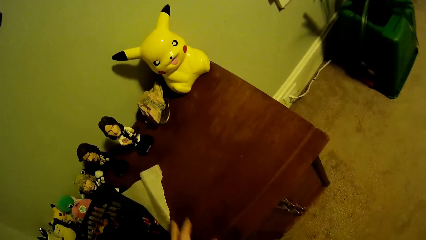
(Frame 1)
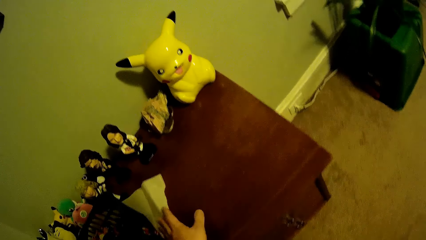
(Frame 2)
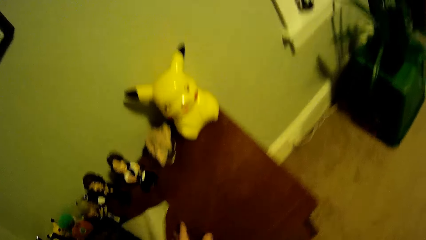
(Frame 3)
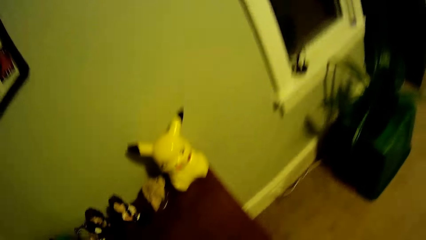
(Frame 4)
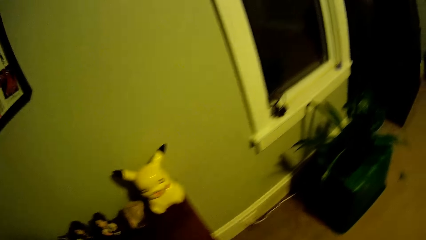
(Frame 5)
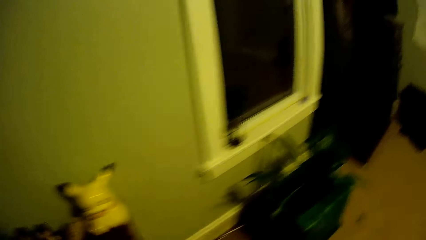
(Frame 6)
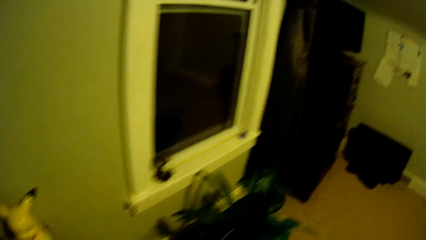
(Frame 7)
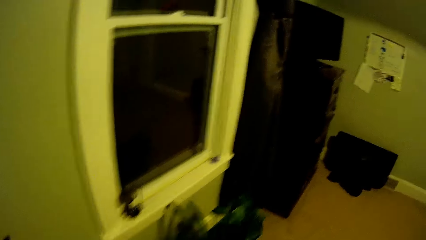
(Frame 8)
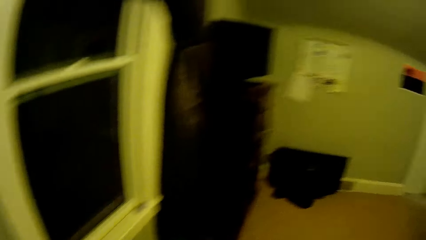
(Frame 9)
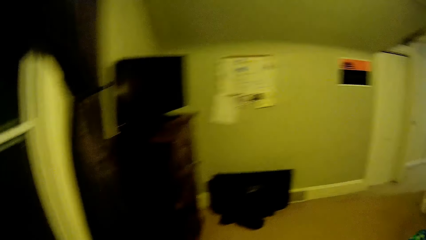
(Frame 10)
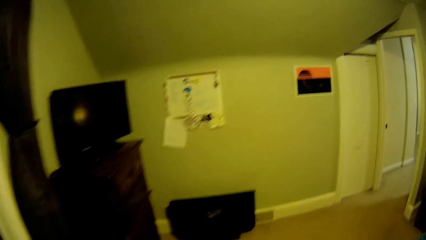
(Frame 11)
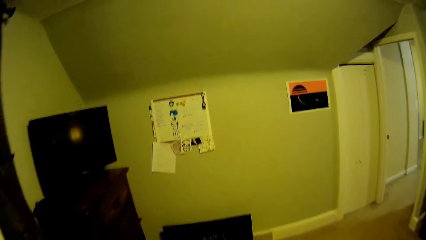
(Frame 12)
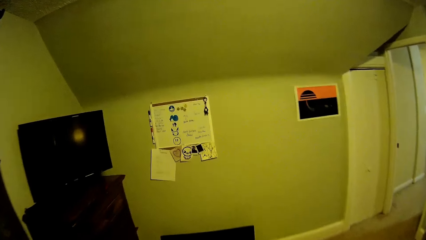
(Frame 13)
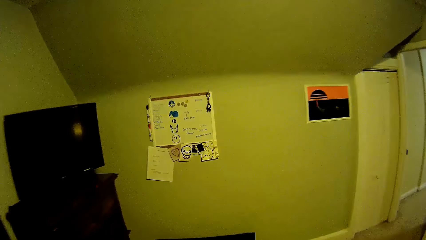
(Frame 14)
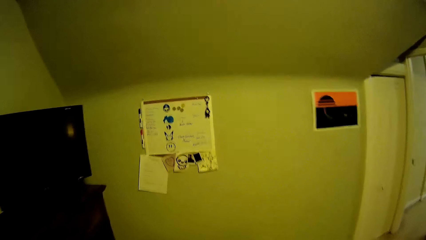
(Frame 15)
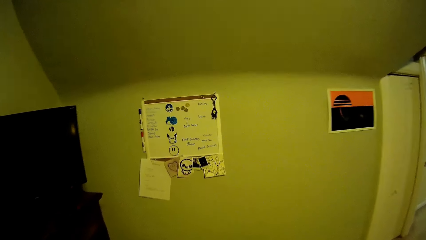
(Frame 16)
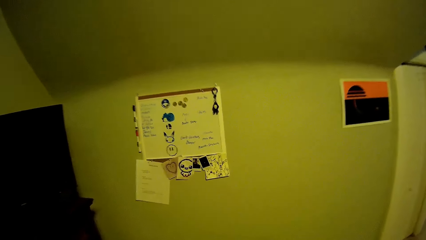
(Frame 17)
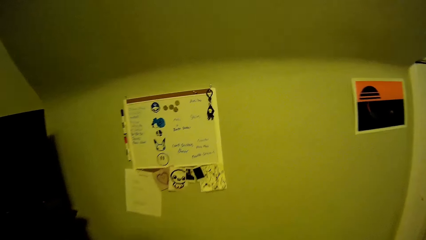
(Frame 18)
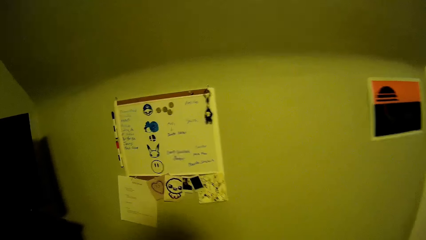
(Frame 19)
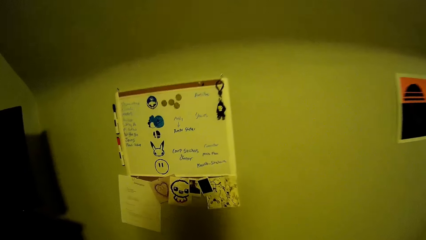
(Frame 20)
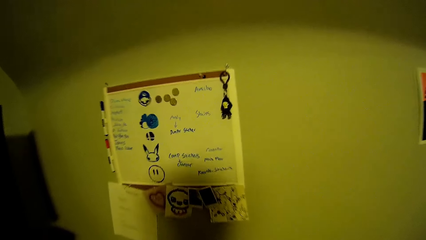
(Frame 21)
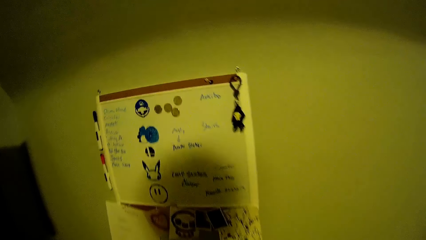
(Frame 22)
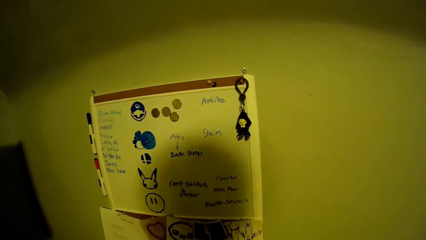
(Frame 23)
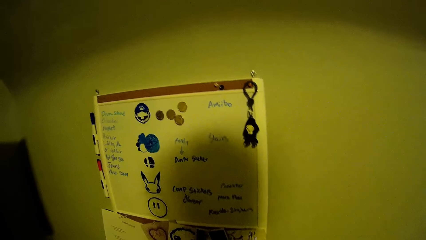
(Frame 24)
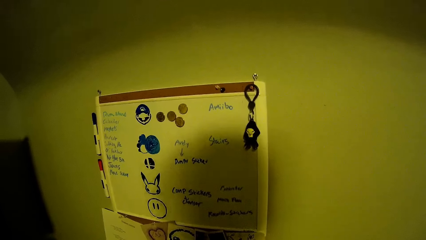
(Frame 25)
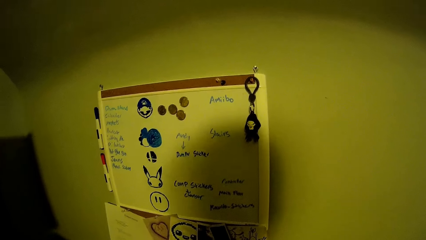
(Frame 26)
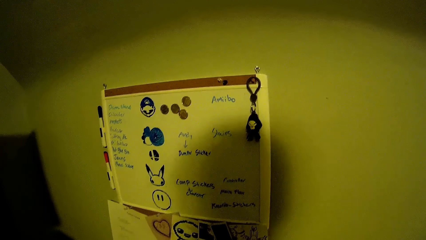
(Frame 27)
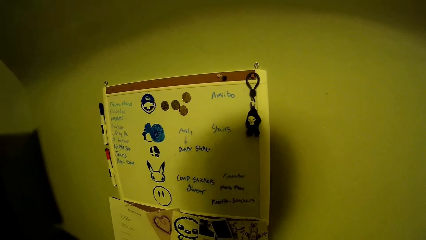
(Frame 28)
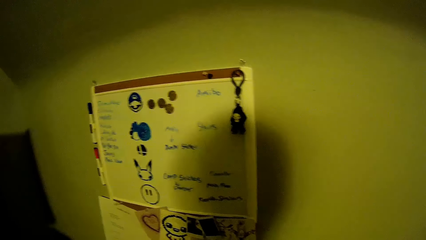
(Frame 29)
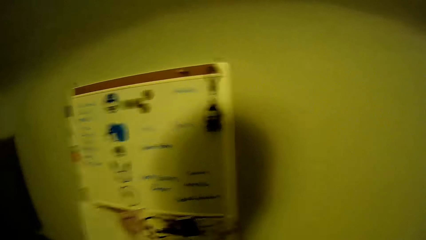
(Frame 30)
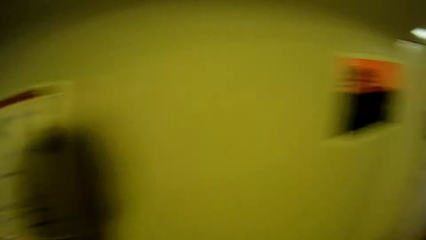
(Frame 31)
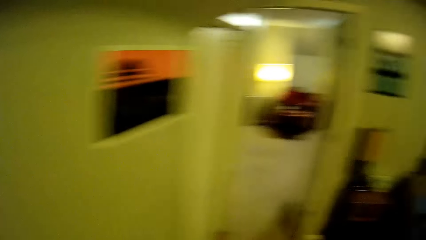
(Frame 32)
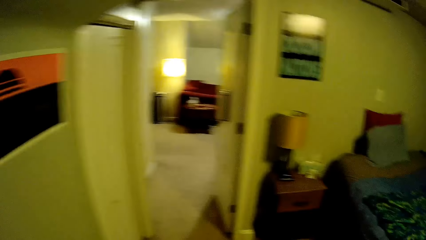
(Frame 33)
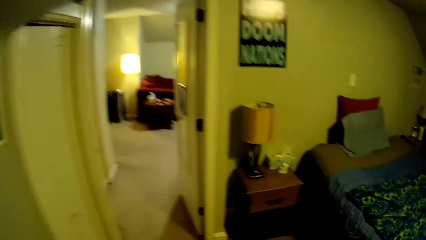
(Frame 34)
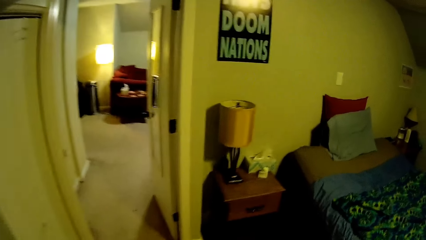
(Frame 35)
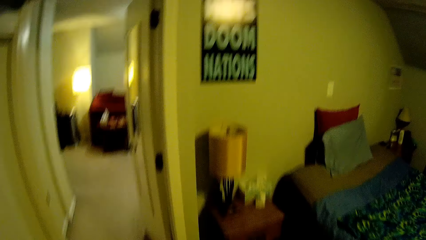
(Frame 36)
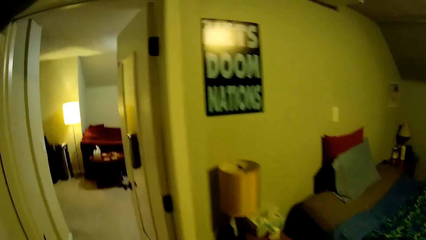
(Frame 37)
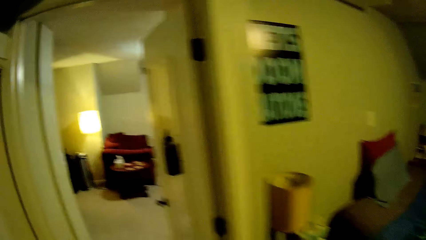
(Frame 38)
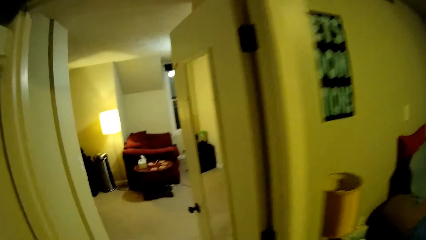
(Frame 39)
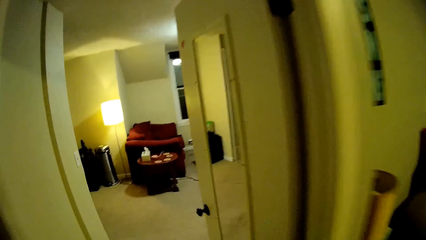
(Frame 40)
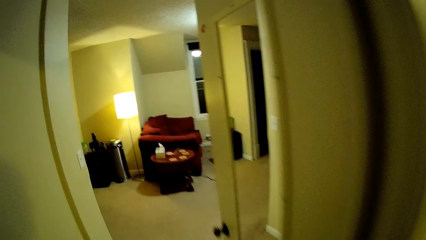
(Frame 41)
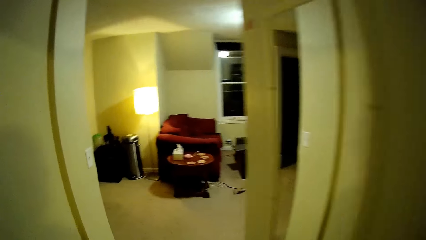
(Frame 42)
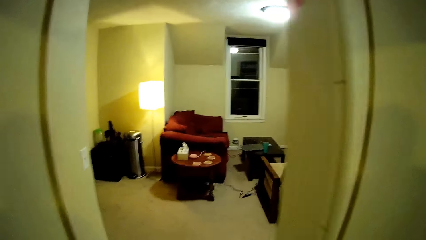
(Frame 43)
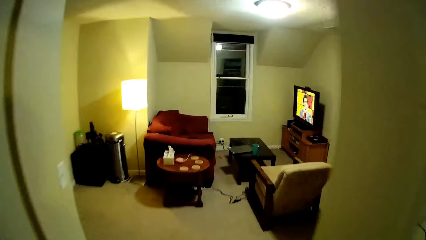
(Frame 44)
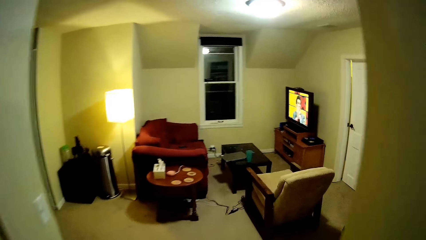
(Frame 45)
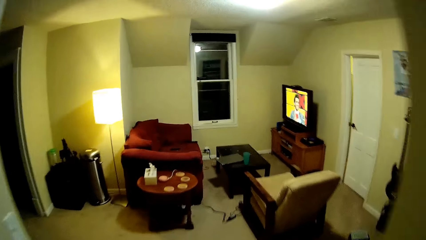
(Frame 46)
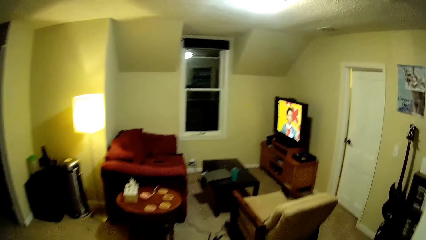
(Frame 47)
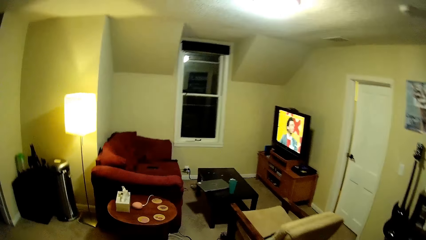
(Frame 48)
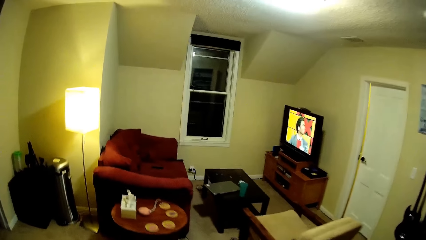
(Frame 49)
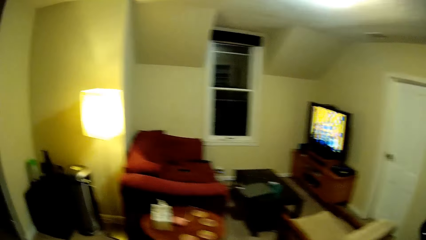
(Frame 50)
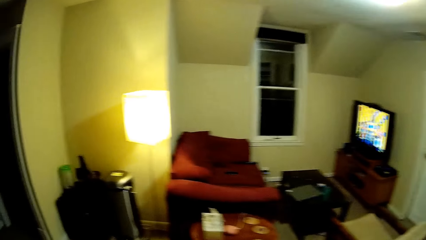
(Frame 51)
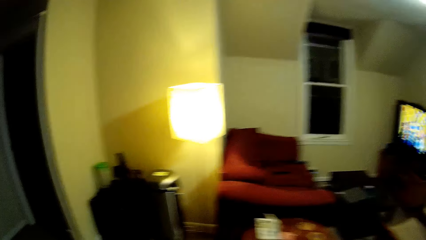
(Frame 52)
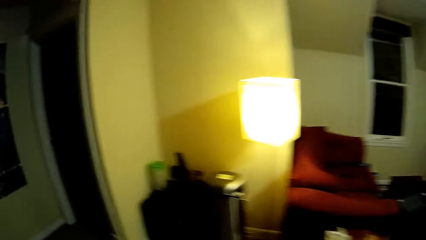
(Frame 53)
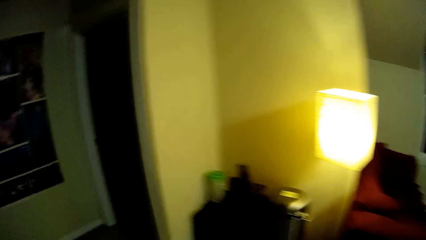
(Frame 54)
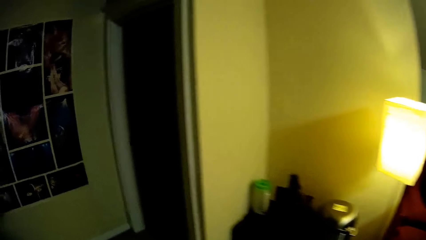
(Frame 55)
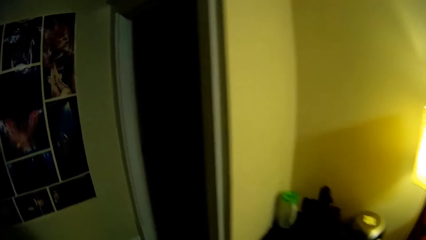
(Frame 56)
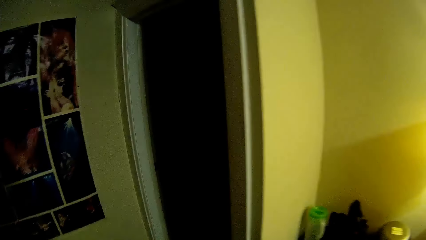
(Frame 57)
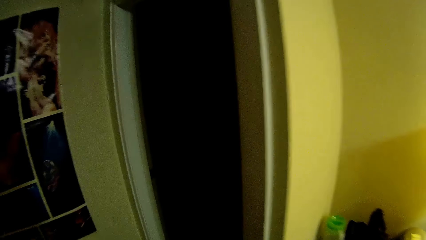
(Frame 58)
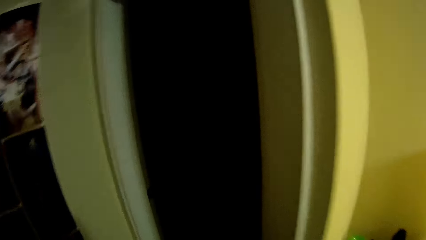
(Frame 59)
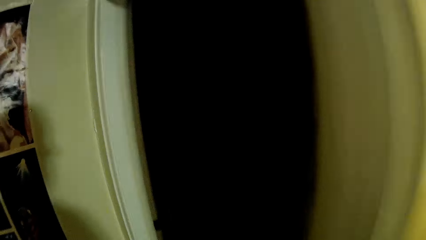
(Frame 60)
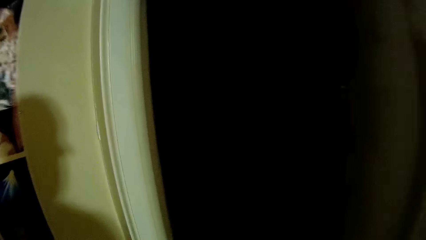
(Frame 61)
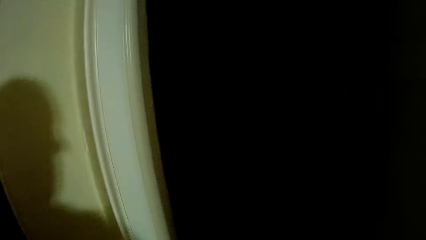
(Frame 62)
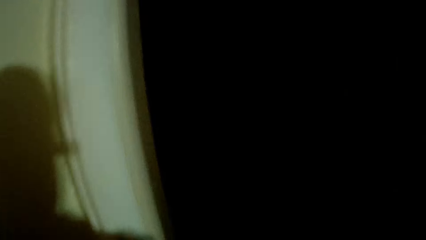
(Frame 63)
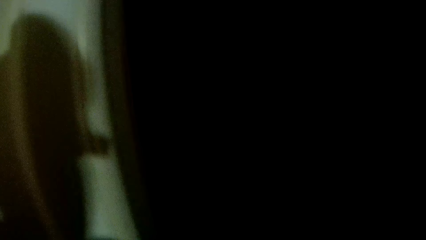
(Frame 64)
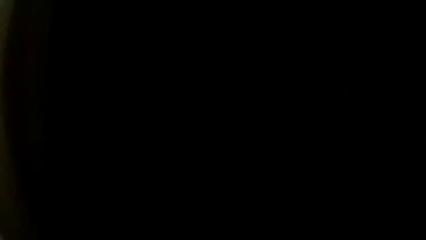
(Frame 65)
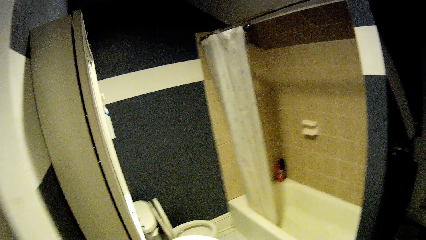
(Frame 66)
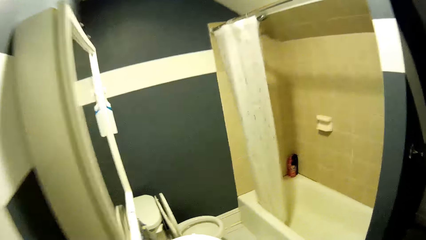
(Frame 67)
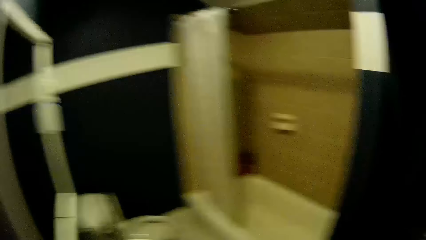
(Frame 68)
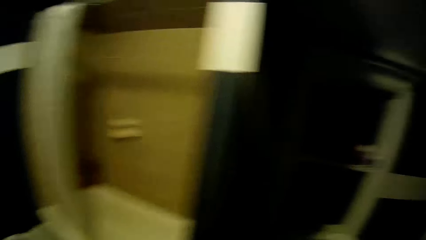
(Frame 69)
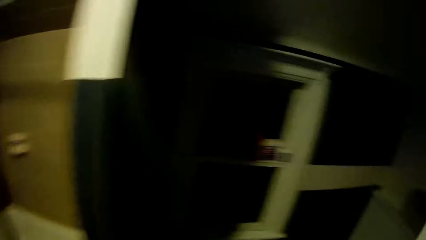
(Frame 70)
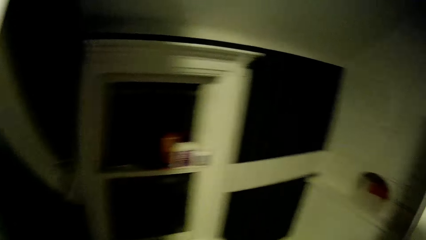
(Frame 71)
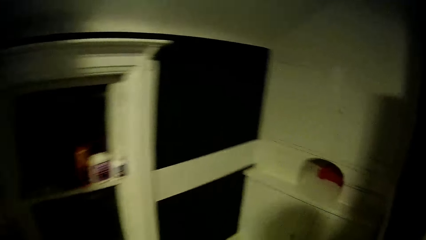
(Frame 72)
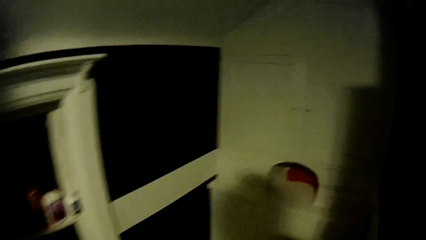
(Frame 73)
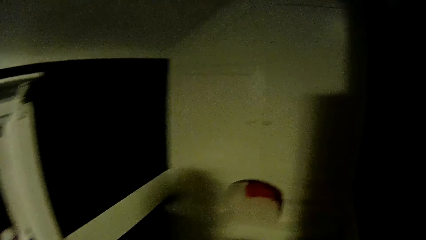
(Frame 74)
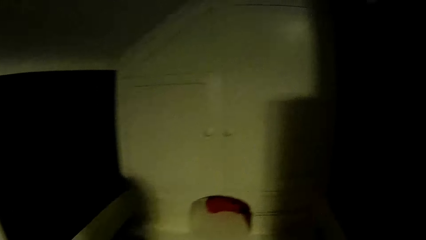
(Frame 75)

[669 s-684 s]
The camera wearer touches the paper. They walk in the house. They look at the displayed paper on the wall. They turn around. They walk in the house. They put on the lights.
